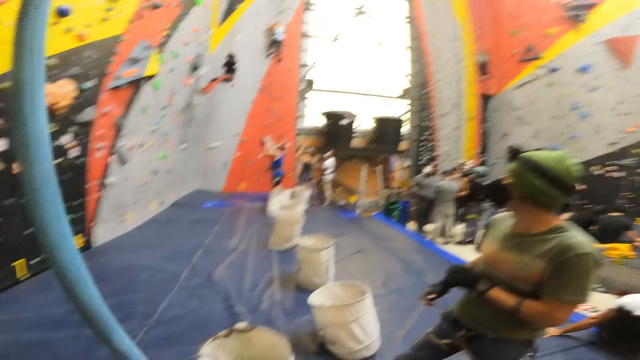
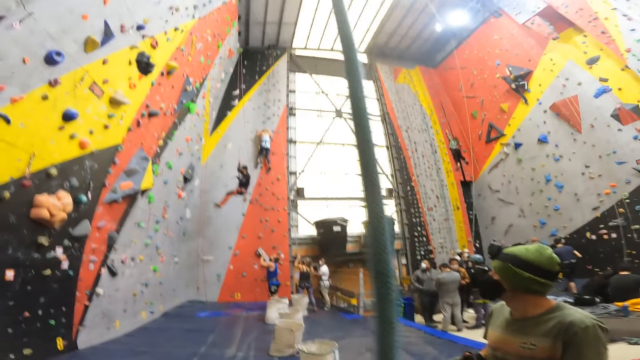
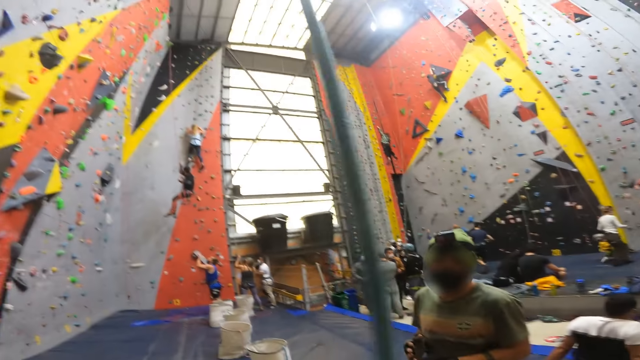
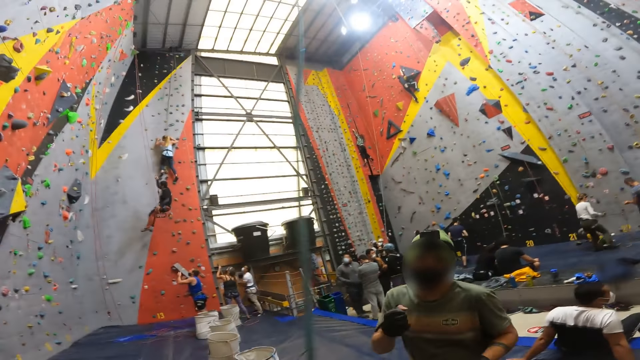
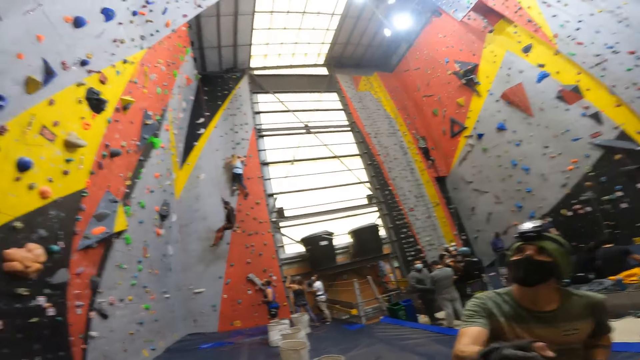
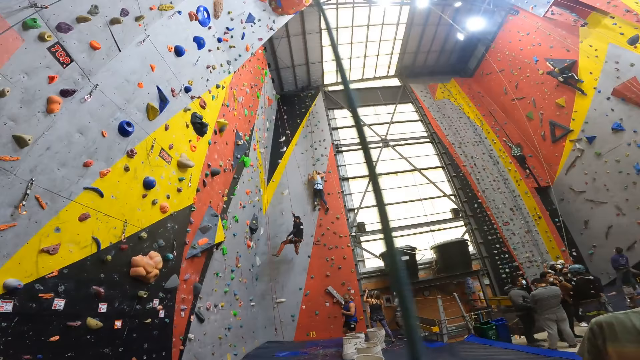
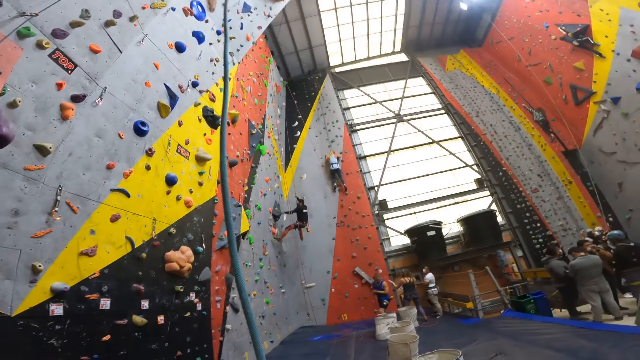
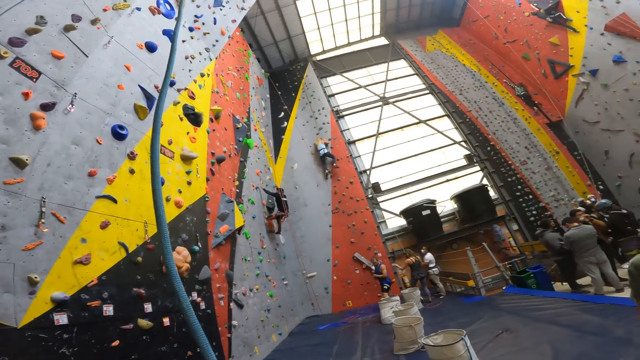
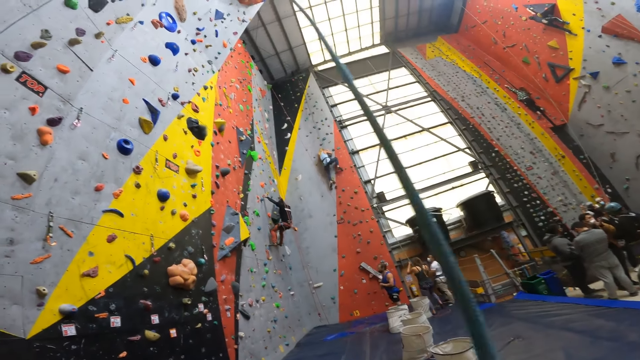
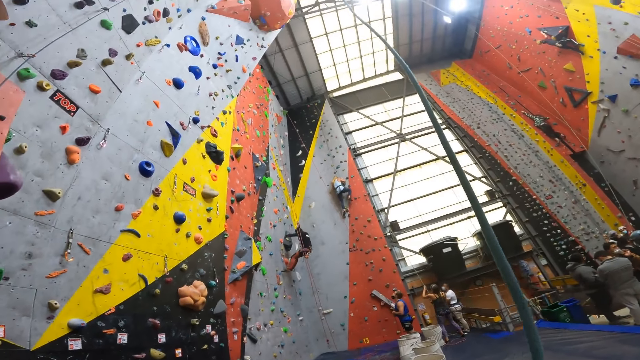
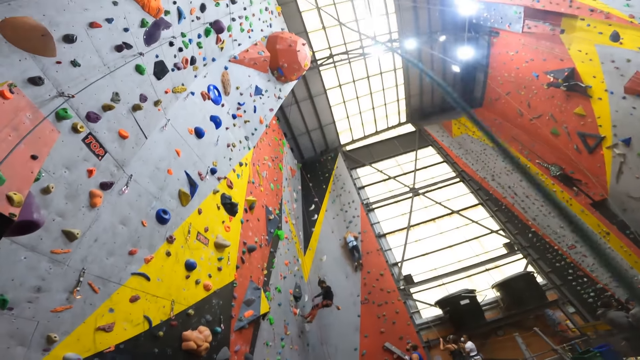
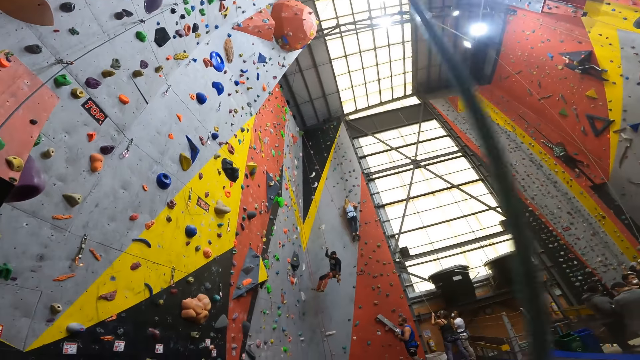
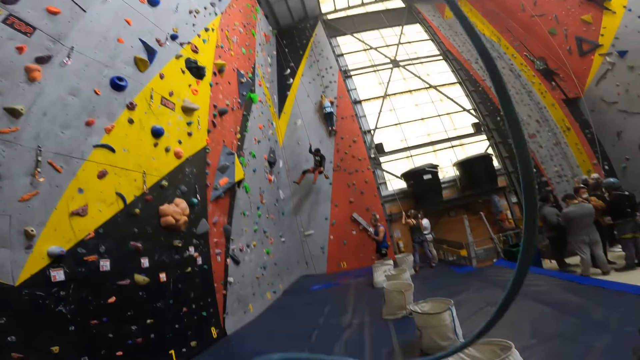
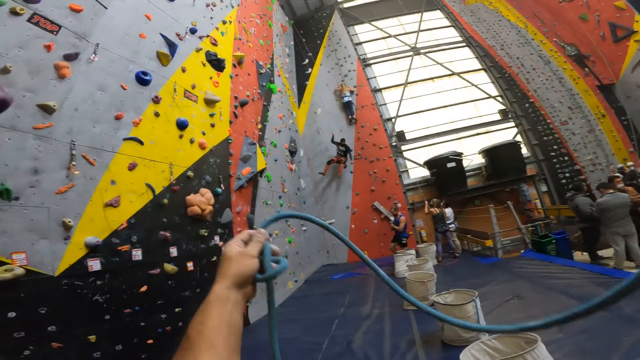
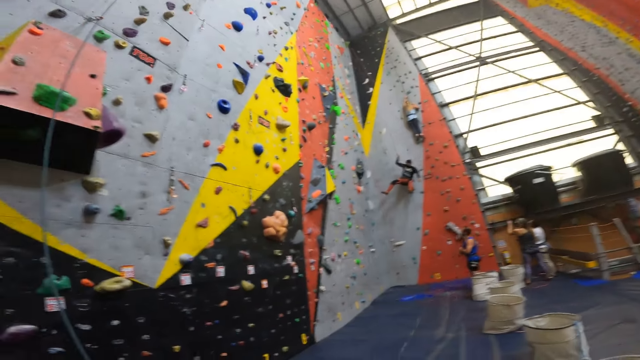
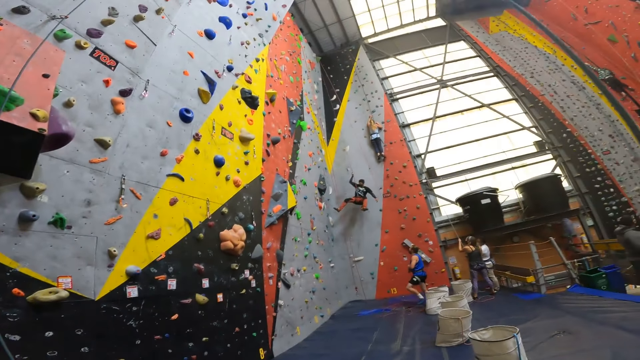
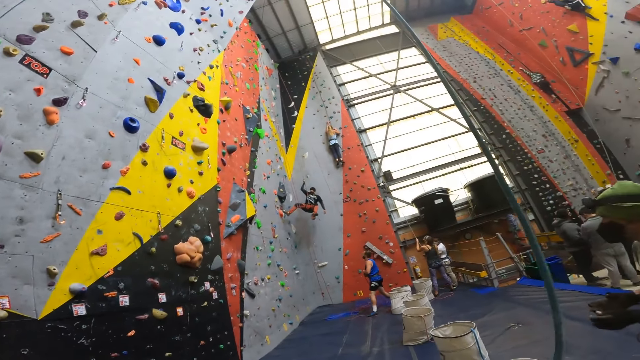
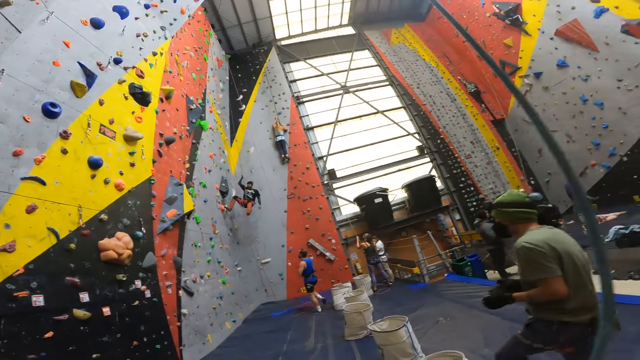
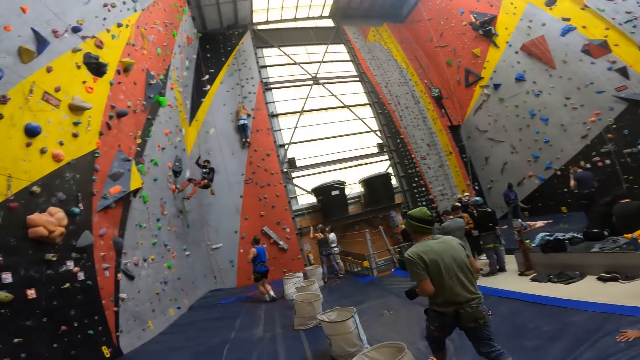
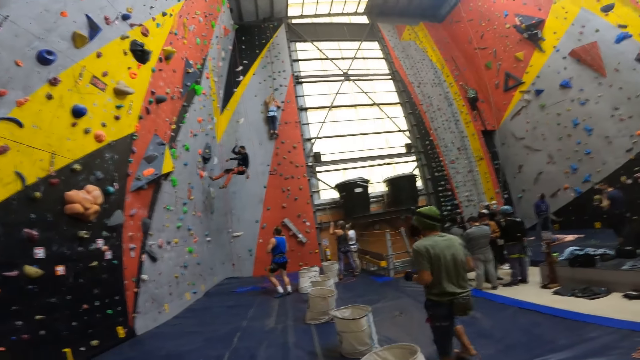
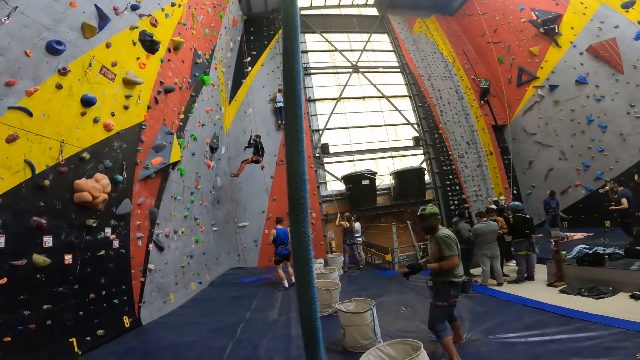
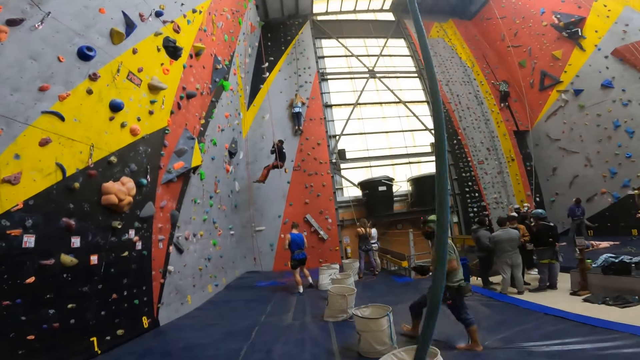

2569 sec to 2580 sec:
A man interacts with the camera wearer. The camera wearer stares around. The man moves around.

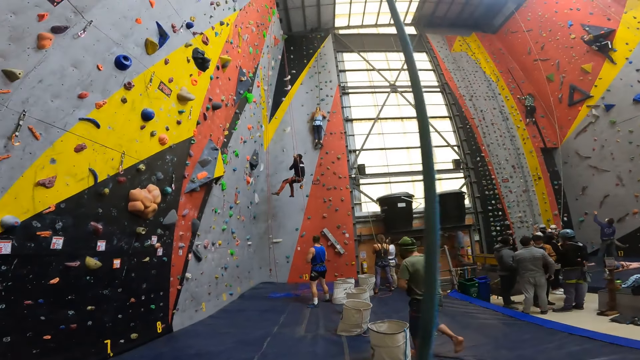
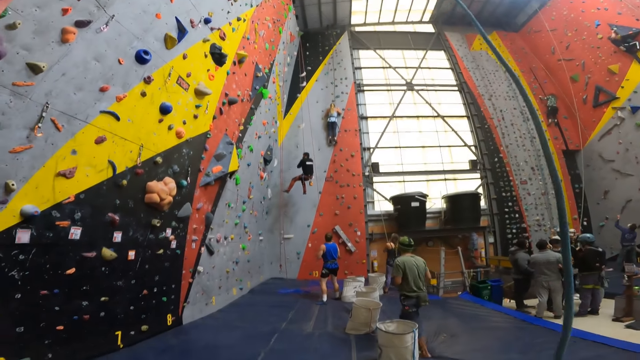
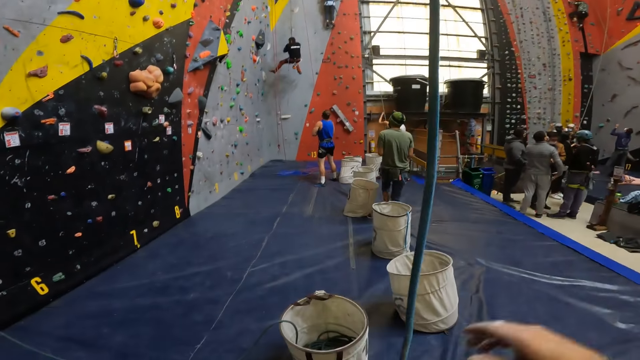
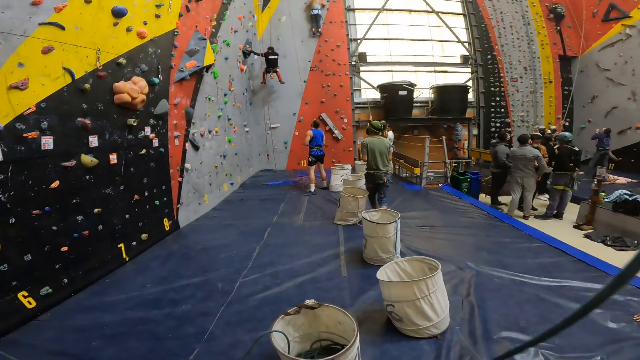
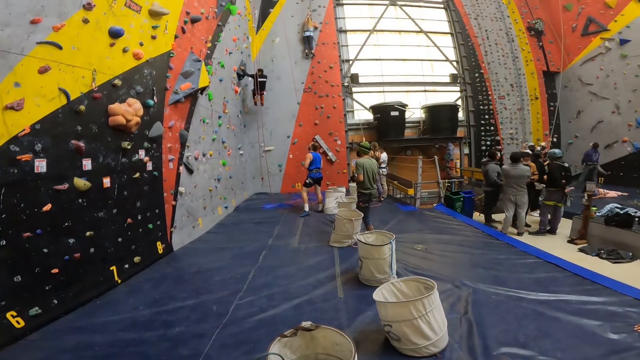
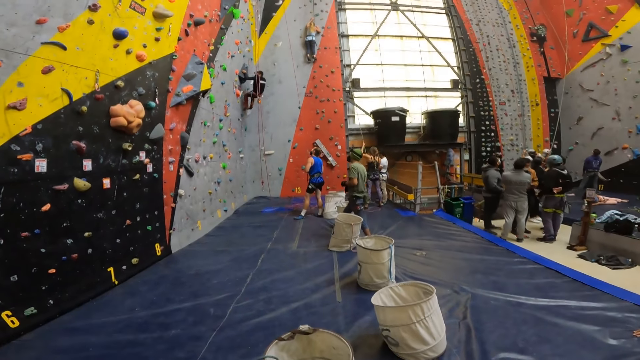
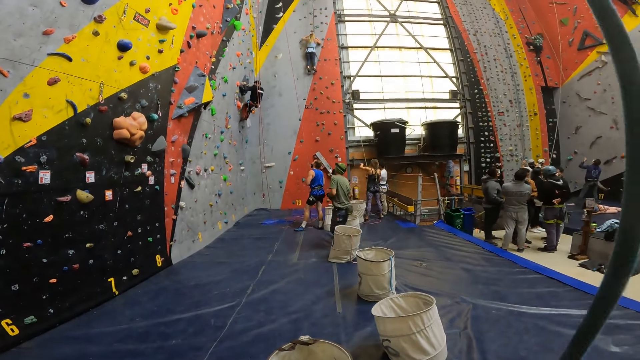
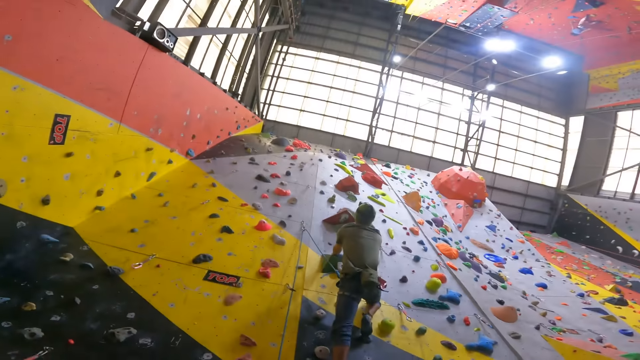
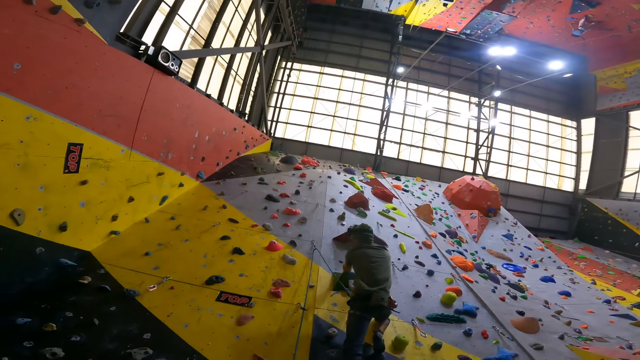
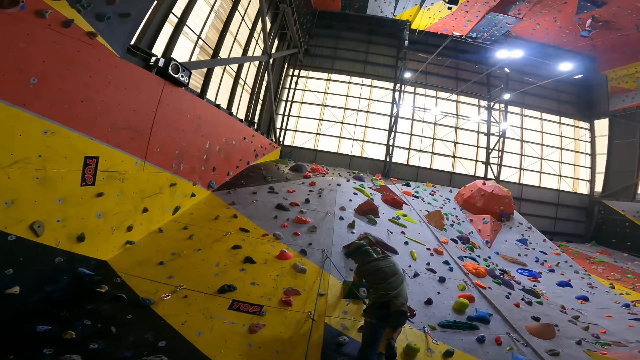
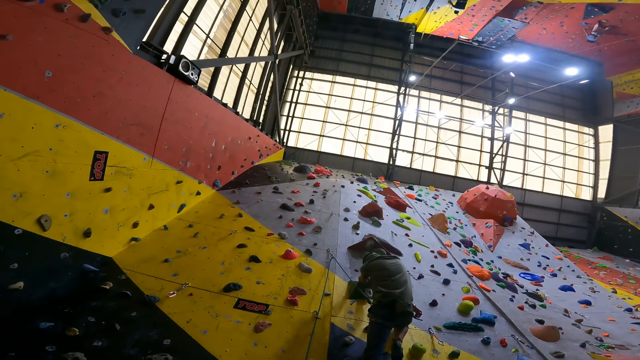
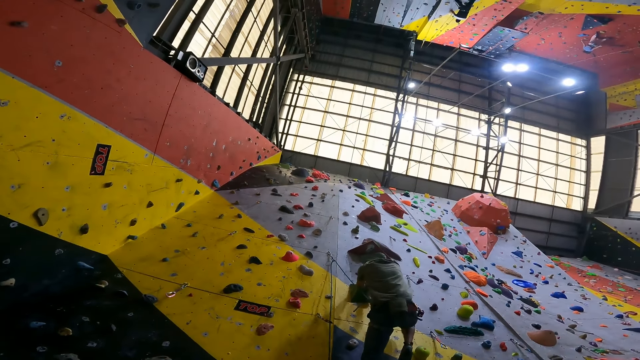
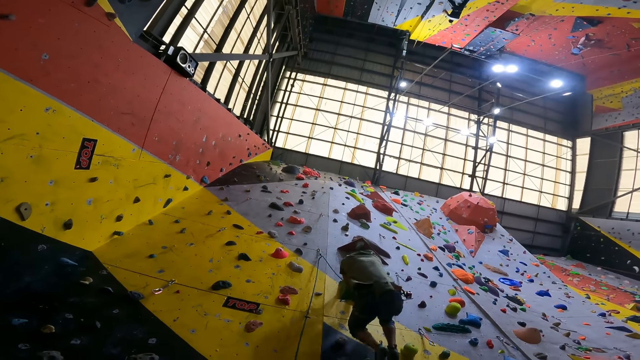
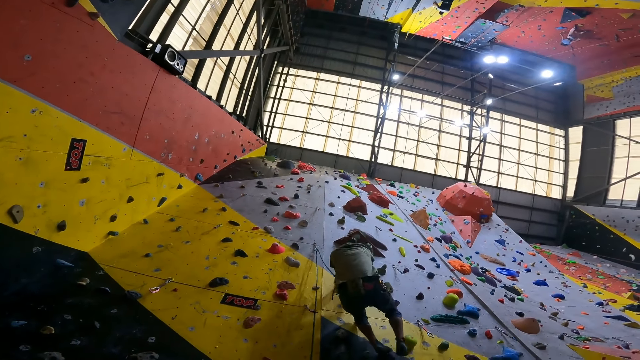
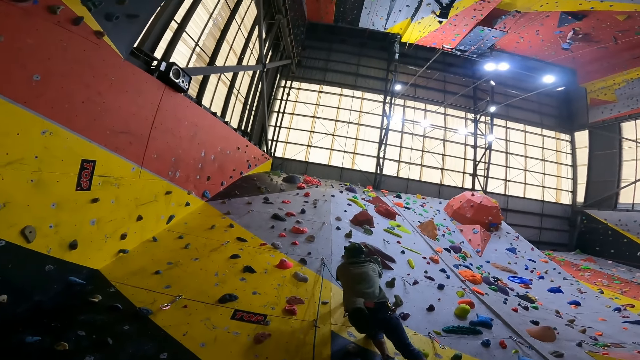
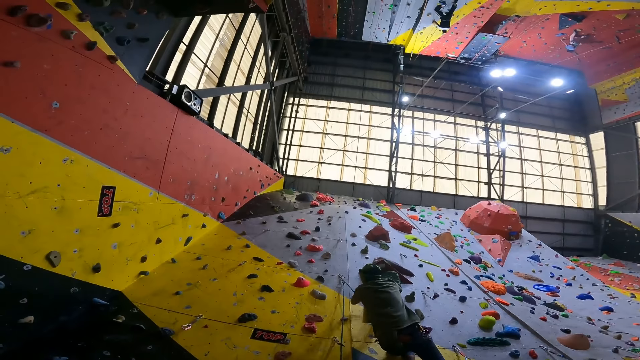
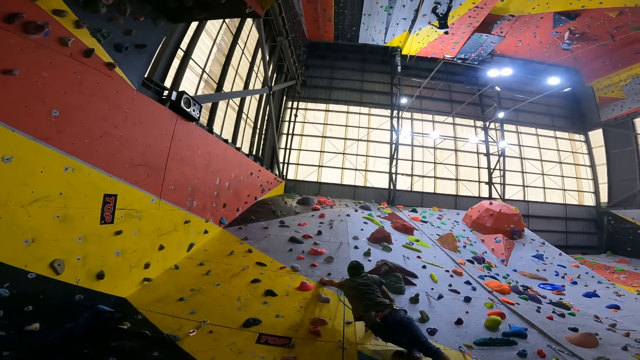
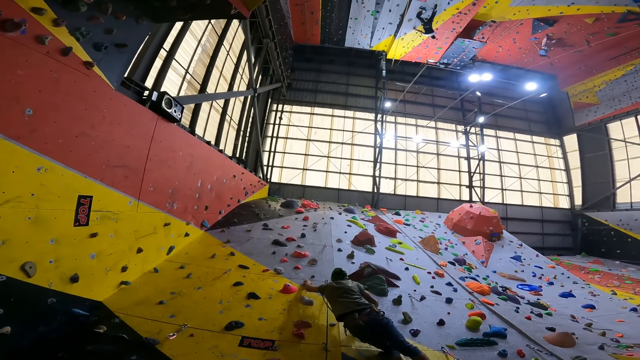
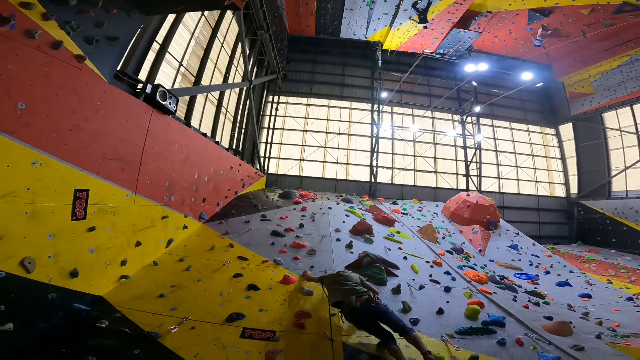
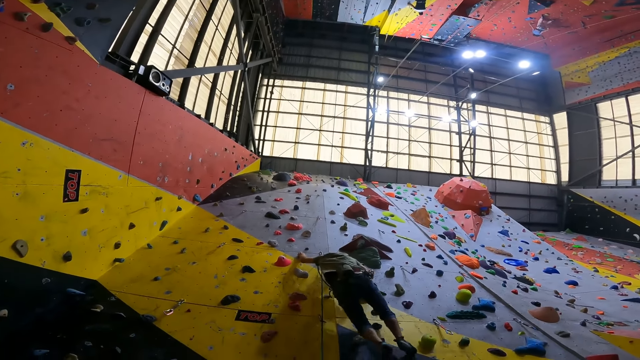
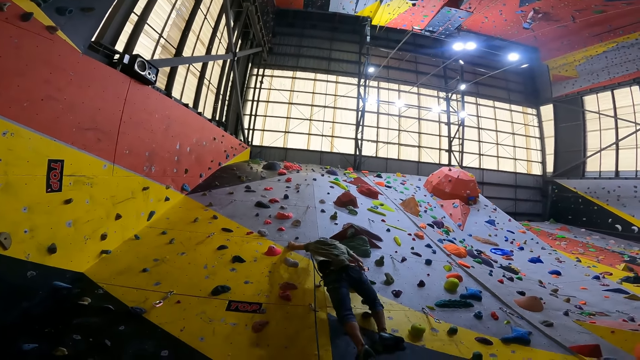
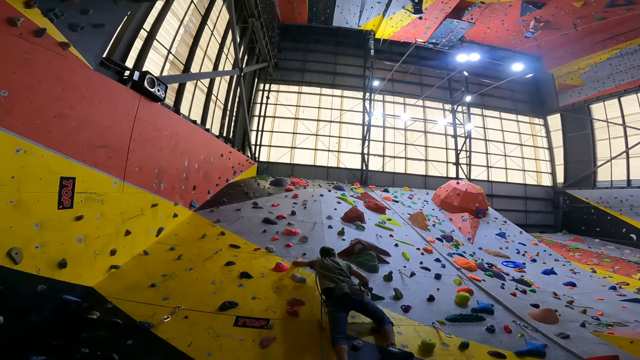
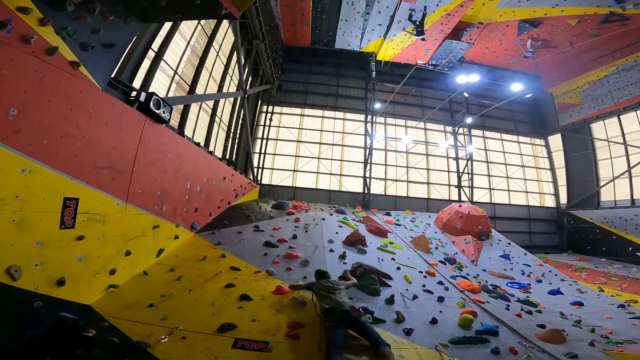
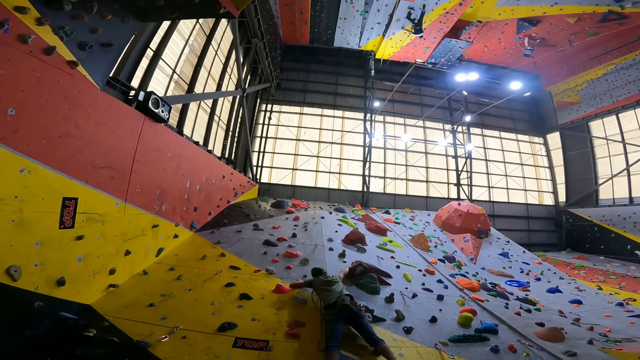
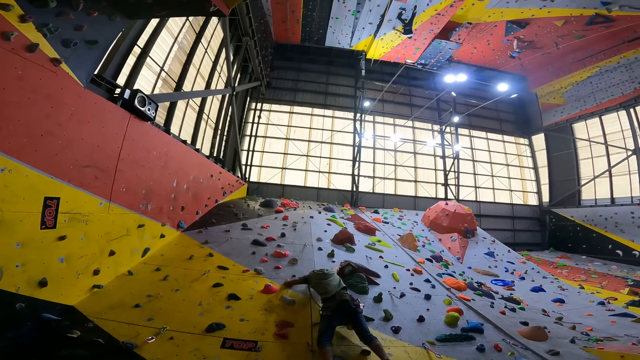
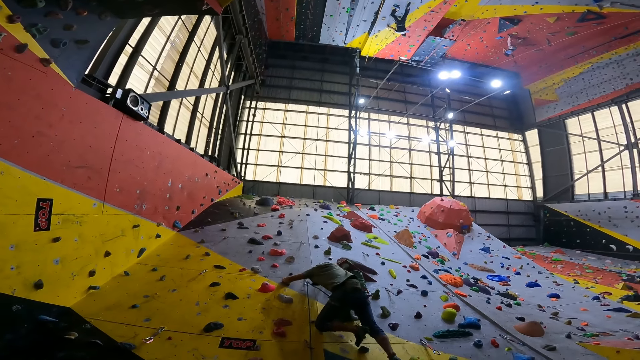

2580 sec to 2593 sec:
A man walks towards the wall. The man climbs the bouldering wall.
